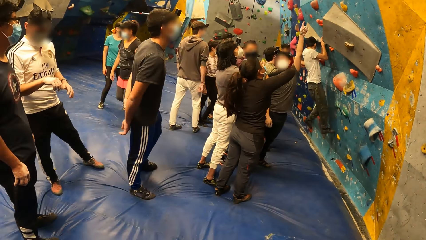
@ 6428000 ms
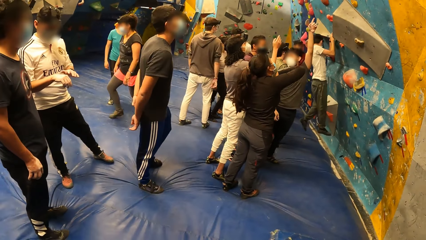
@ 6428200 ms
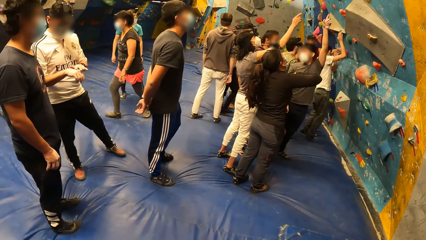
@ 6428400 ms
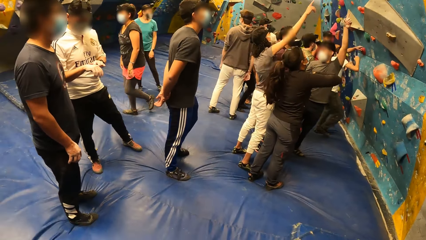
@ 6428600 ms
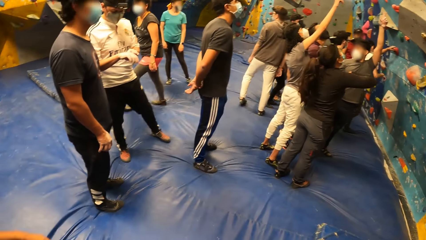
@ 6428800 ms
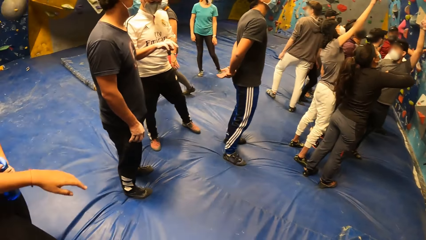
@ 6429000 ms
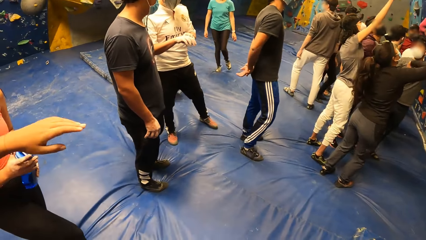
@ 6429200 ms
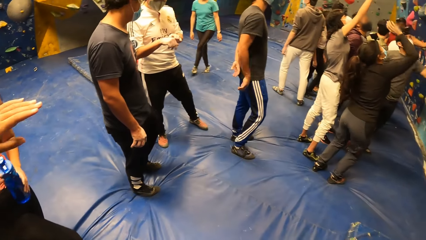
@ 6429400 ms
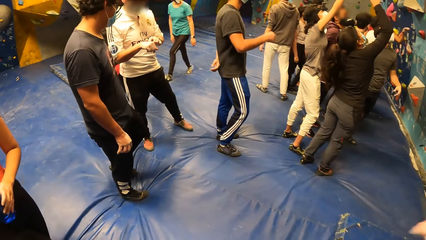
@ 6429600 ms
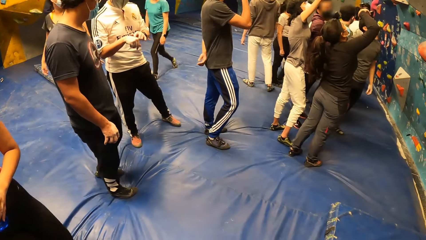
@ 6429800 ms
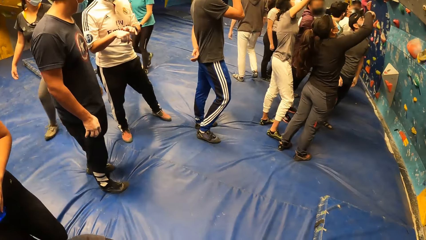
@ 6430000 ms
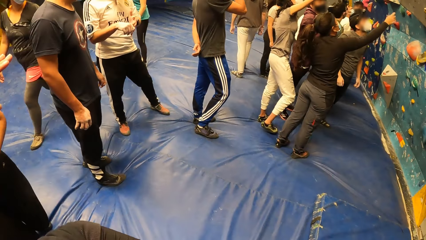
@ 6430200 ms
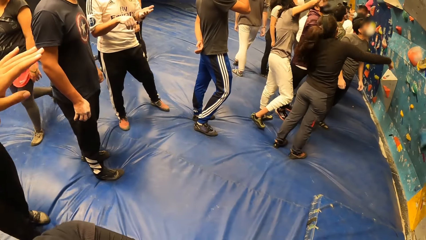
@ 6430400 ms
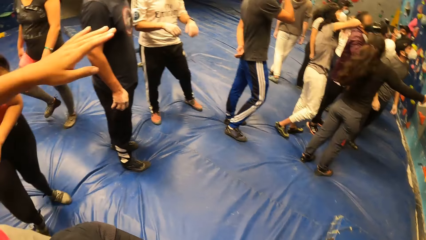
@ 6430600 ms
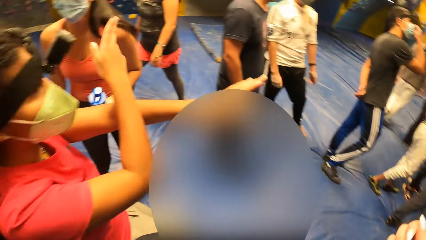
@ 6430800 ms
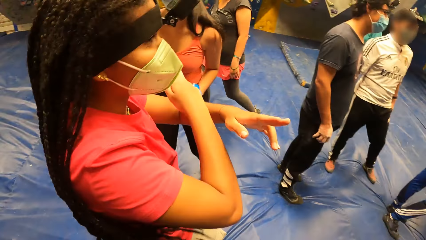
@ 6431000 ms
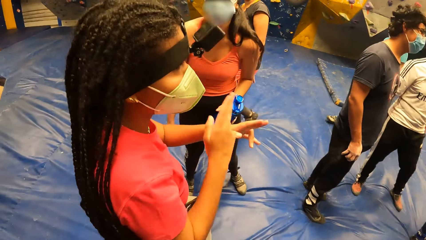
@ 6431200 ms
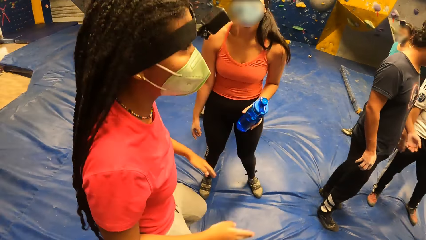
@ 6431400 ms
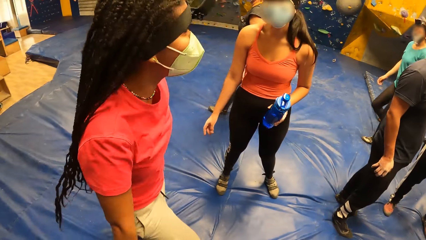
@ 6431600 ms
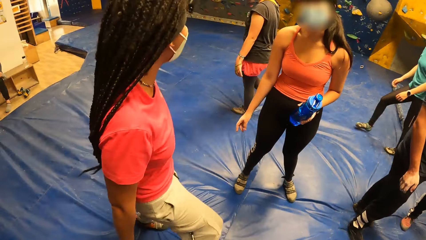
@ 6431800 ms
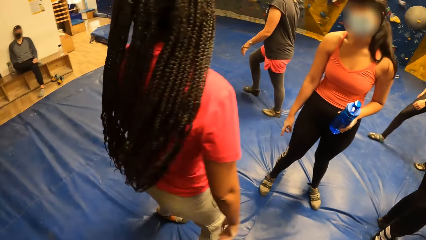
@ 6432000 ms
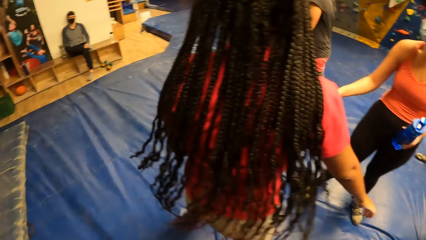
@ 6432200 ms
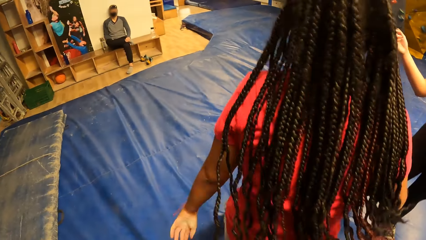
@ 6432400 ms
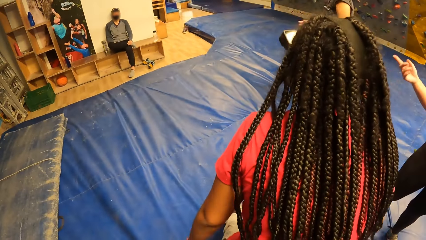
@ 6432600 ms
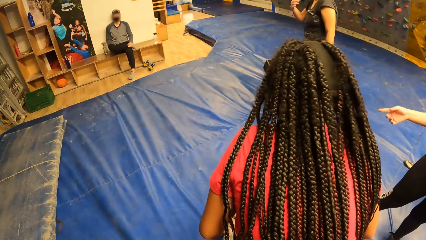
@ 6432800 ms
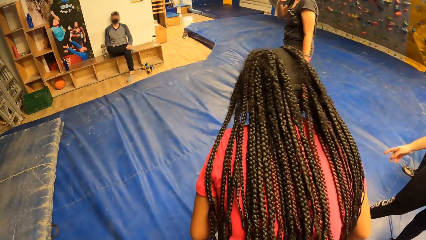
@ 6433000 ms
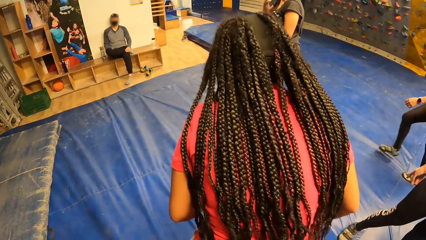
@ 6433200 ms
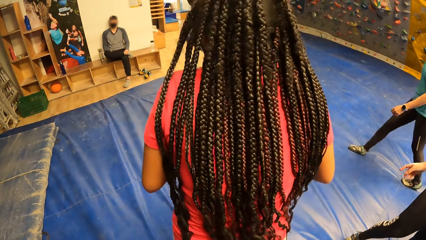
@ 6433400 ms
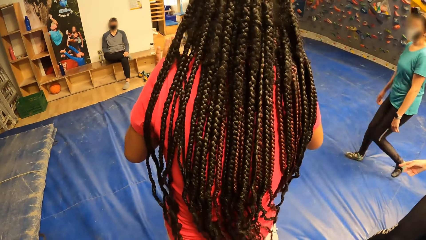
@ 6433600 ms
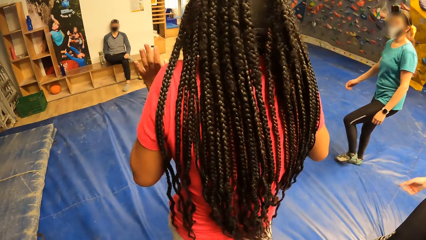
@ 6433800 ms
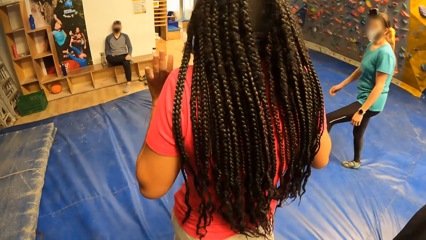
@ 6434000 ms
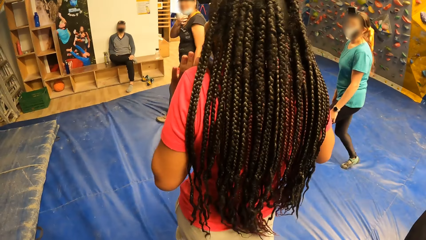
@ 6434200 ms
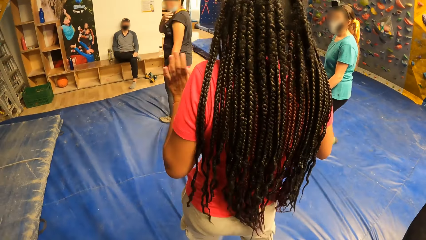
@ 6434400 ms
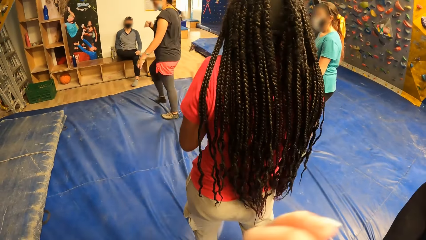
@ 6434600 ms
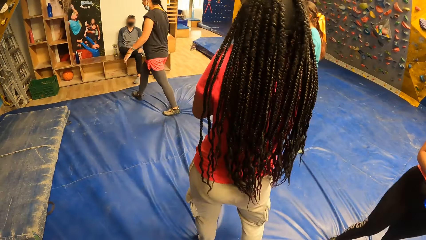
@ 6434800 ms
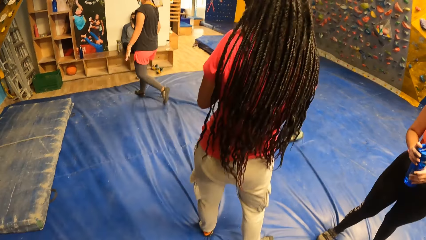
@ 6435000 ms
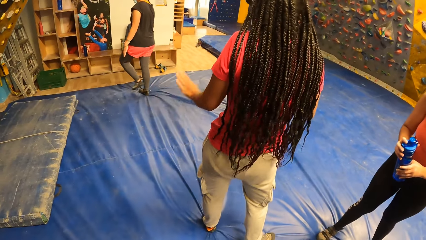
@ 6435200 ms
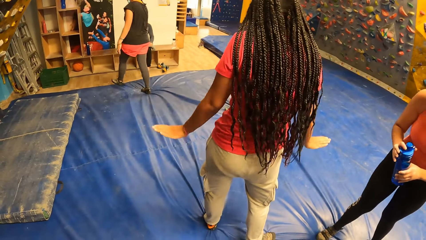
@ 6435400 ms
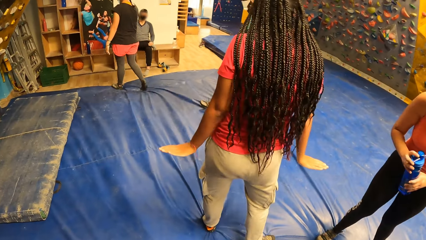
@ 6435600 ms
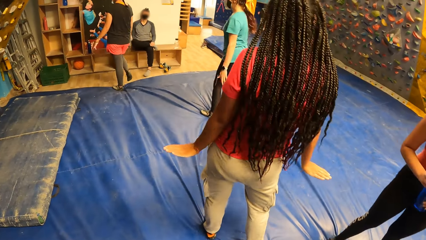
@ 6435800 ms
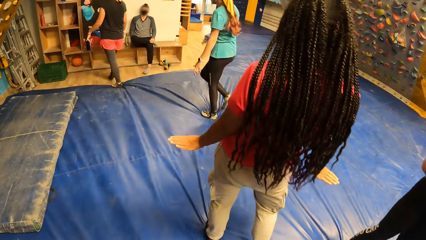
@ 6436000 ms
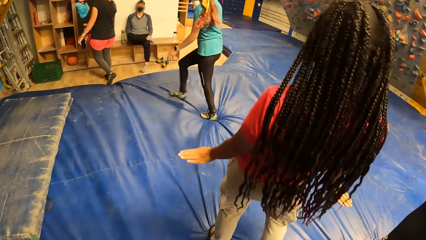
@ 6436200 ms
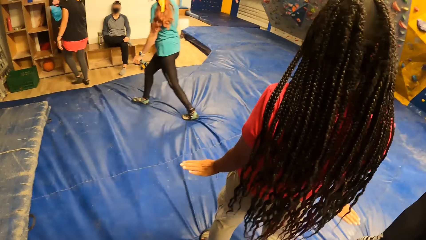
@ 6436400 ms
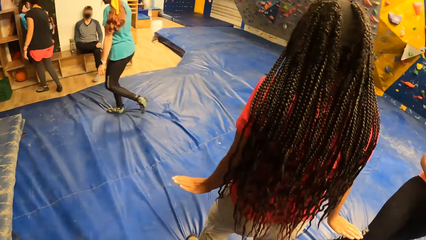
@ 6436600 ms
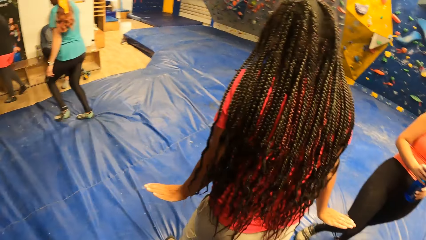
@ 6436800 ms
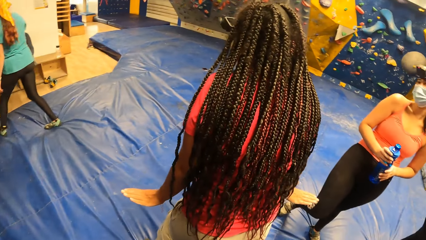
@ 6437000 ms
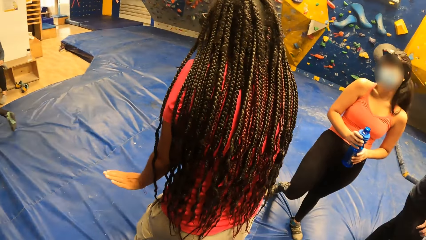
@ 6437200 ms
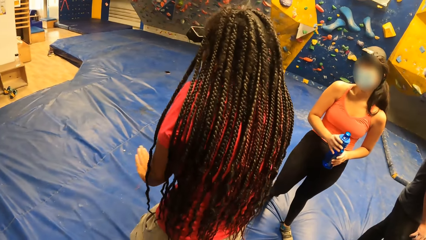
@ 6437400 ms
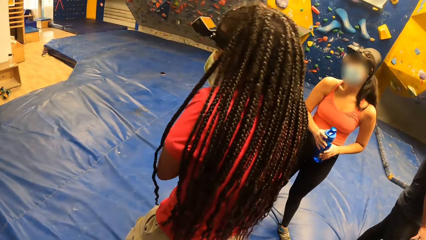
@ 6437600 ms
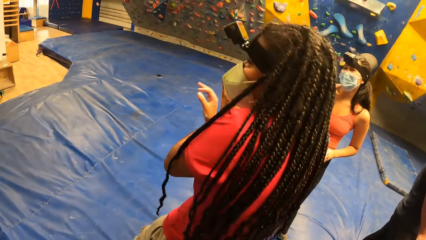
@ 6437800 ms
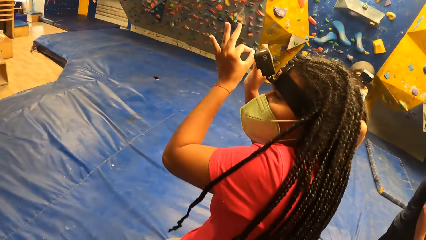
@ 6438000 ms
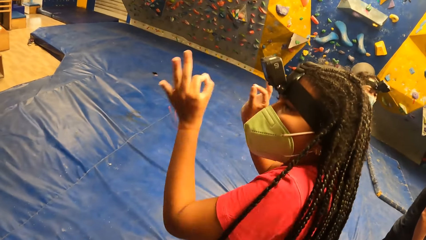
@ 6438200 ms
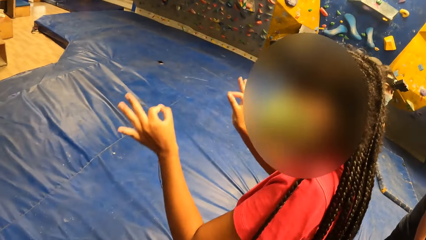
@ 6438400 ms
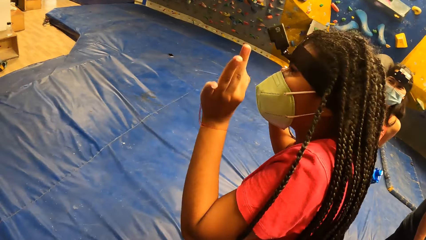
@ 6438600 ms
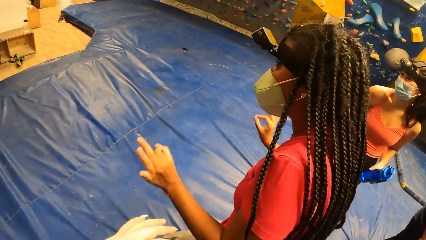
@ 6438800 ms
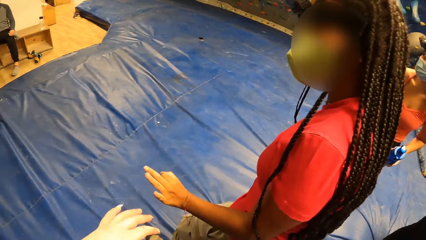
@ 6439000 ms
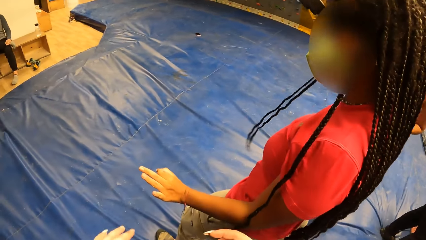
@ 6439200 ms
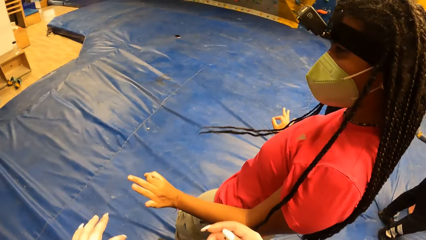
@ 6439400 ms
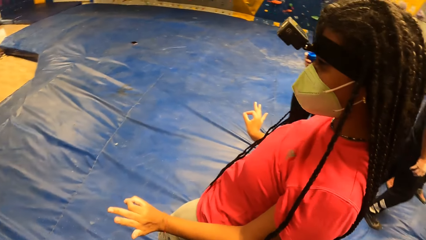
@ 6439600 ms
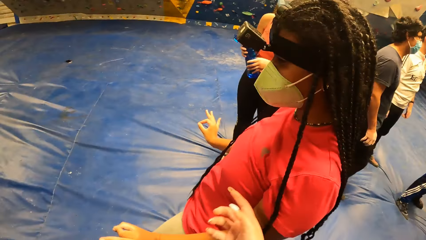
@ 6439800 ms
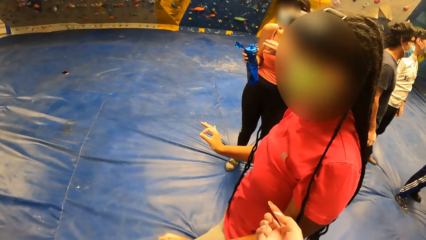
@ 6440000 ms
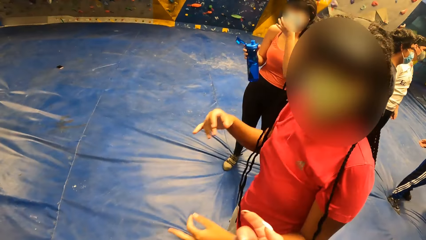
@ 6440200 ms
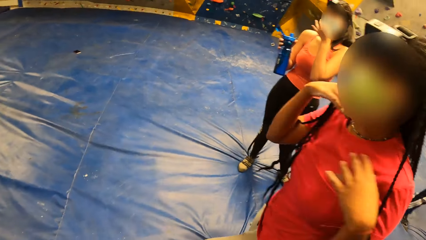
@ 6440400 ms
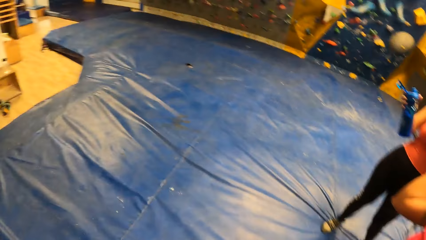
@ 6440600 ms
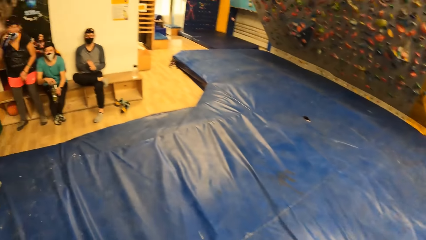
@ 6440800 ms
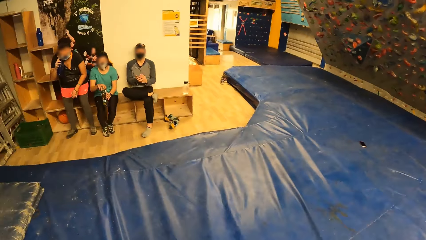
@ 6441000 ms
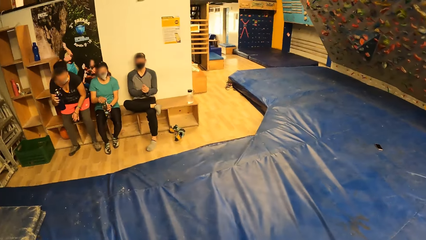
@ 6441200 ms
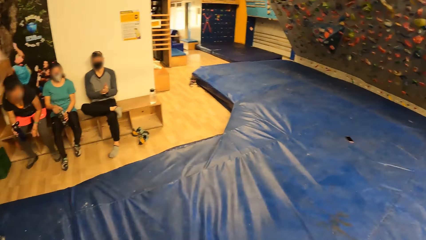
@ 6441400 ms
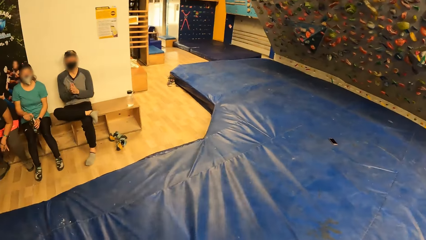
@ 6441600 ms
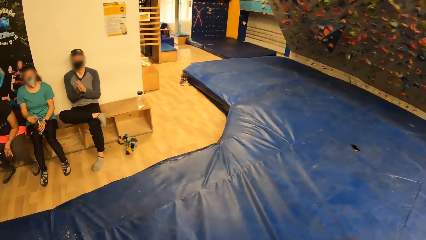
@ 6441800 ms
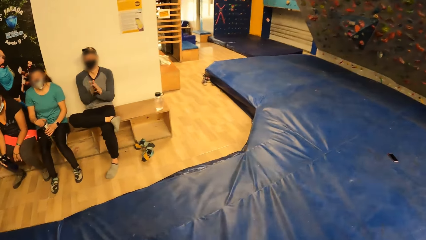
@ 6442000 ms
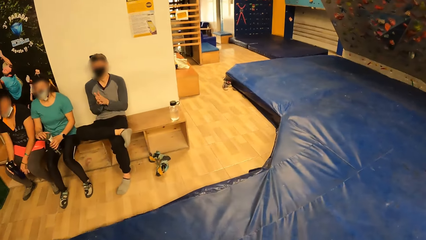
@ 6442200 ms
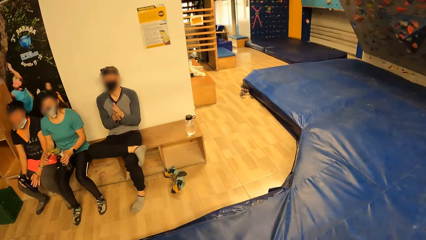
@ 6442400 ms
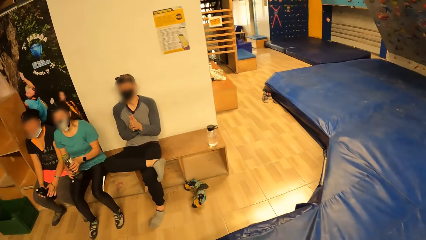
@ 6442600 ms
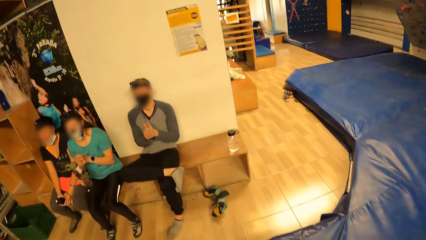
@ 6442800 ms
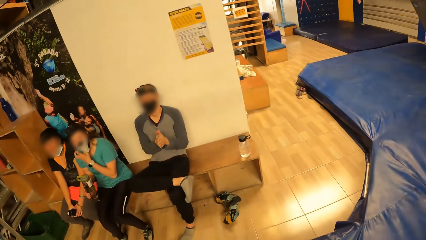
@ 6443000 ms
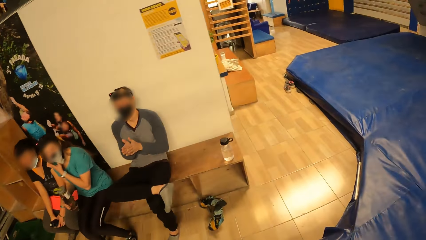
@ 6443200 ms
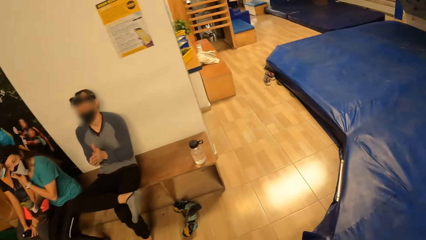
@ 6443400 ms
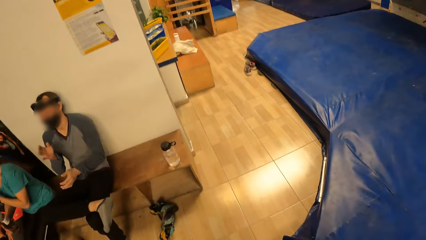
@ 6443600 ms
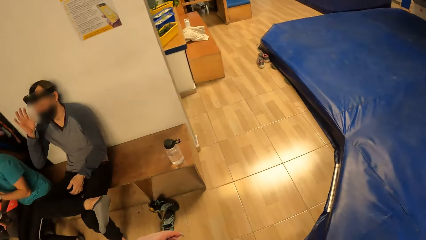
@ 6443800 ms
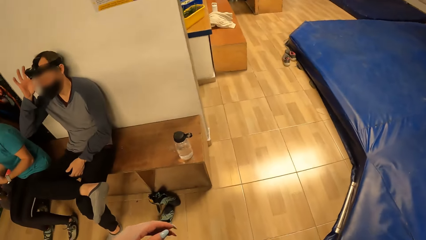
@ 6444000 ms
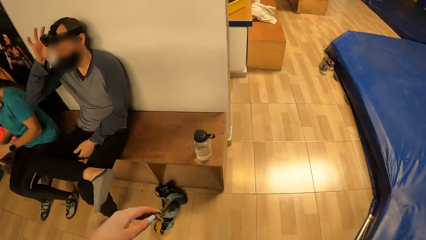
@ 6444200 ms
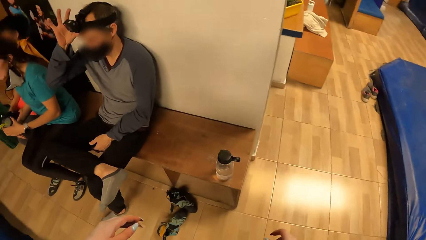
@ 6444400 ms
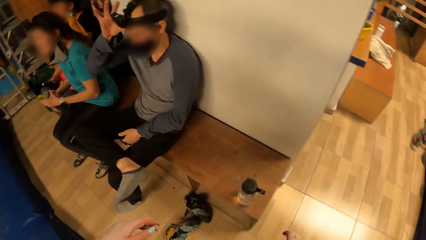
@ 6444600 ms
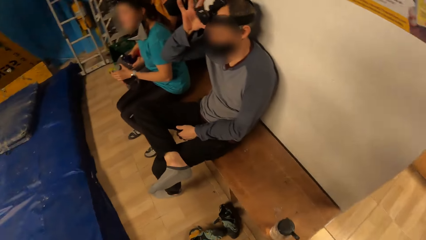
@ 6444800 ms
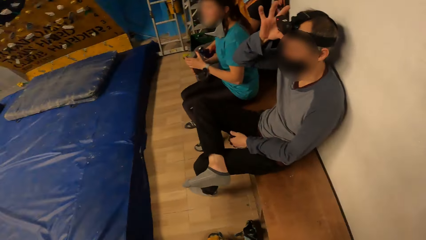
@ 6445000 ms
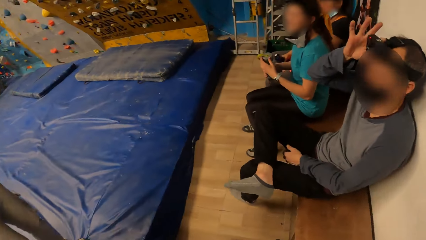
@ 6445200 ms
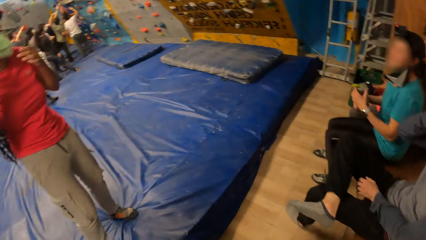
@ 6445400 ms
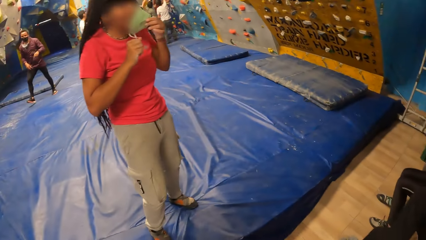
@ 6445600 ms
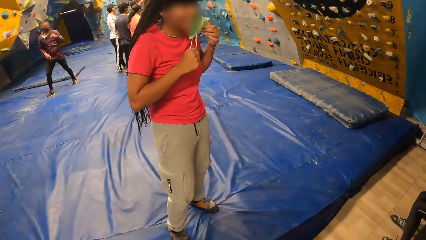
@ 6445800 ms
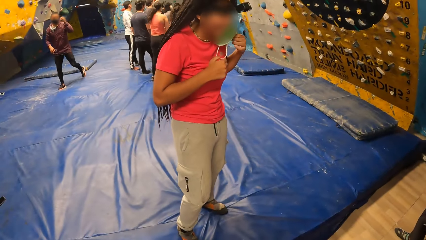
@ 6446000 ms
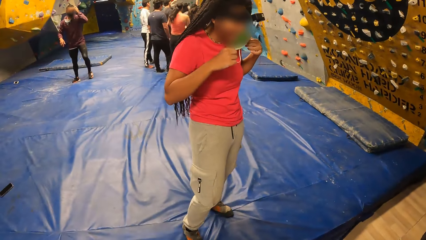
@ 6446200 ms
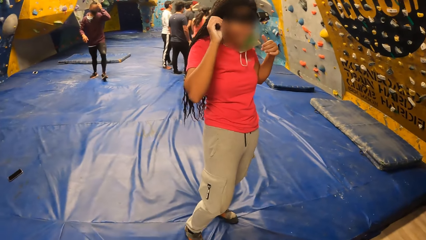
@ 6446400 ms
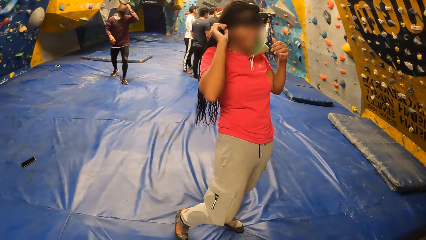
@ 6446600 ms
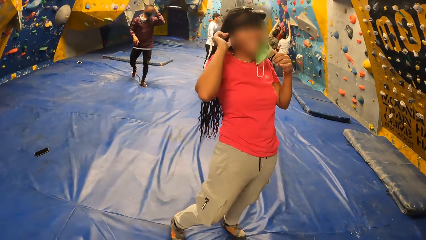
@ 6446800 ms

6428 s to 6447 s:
The camera wearer looks around the room. They talk with a person.
